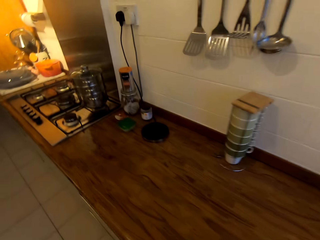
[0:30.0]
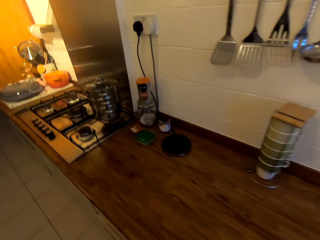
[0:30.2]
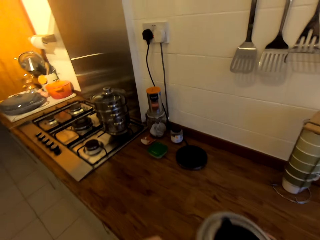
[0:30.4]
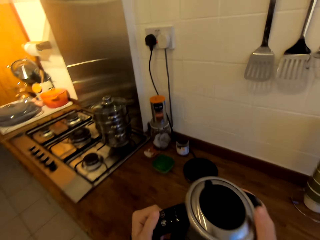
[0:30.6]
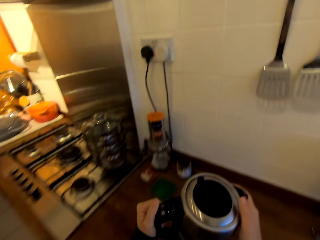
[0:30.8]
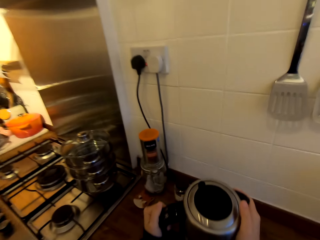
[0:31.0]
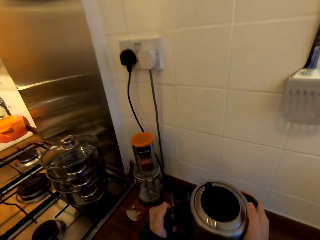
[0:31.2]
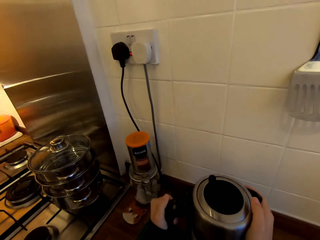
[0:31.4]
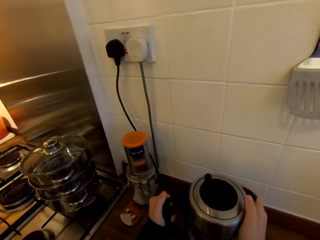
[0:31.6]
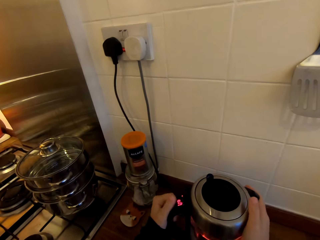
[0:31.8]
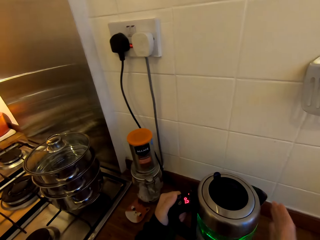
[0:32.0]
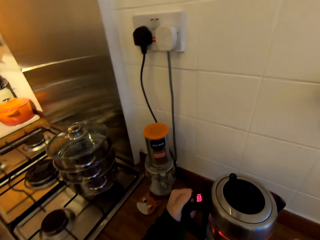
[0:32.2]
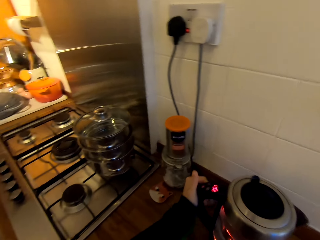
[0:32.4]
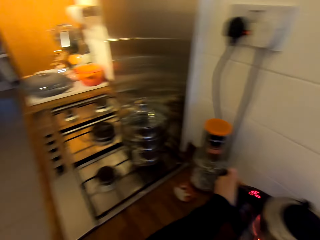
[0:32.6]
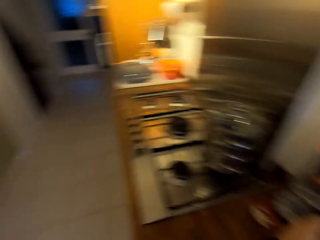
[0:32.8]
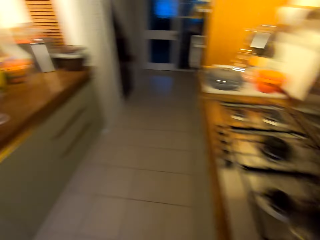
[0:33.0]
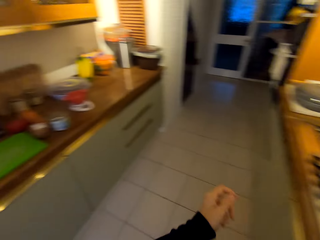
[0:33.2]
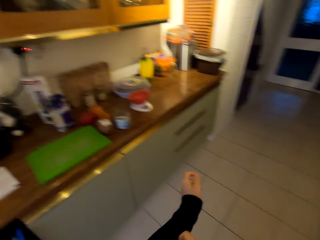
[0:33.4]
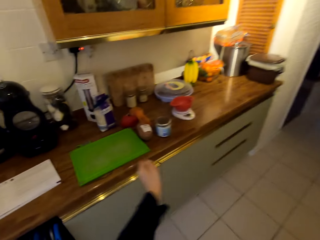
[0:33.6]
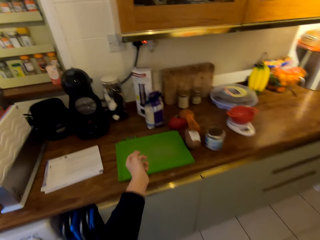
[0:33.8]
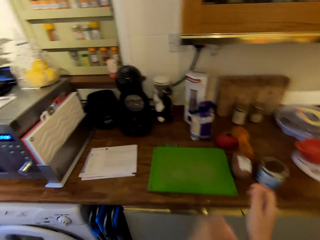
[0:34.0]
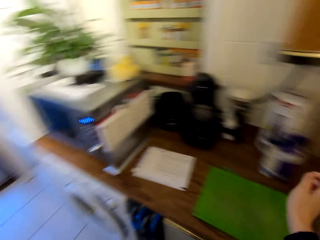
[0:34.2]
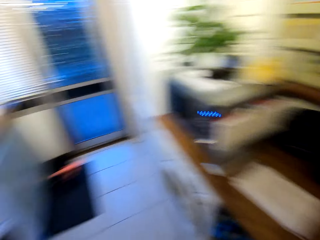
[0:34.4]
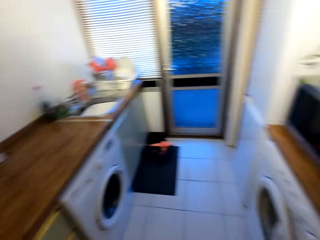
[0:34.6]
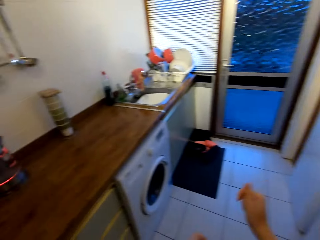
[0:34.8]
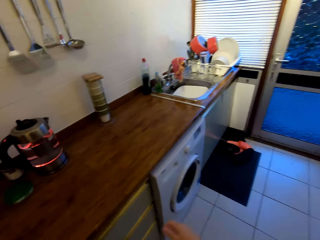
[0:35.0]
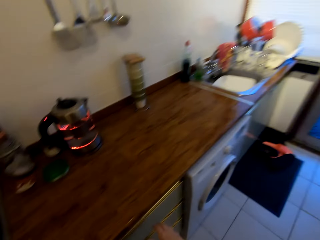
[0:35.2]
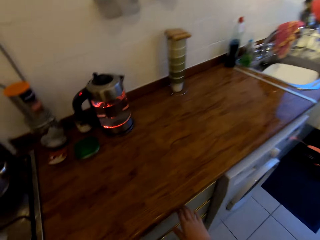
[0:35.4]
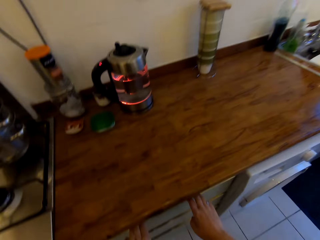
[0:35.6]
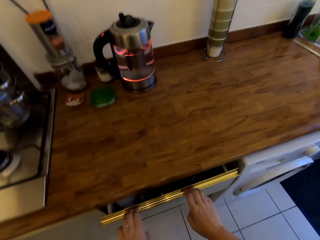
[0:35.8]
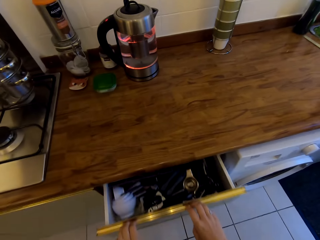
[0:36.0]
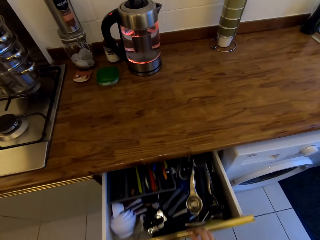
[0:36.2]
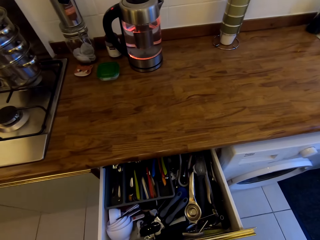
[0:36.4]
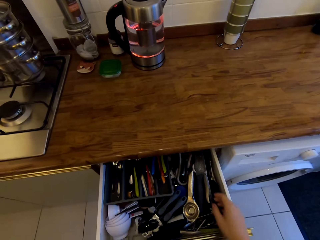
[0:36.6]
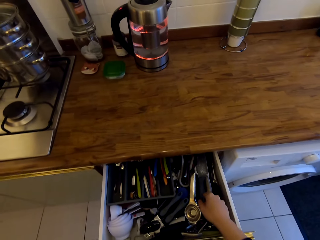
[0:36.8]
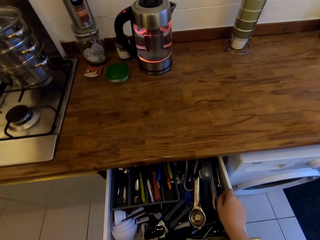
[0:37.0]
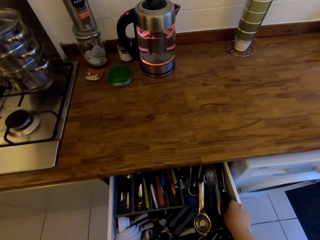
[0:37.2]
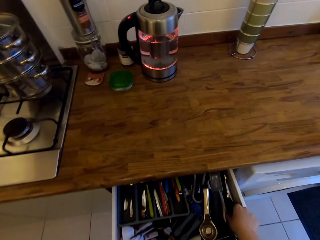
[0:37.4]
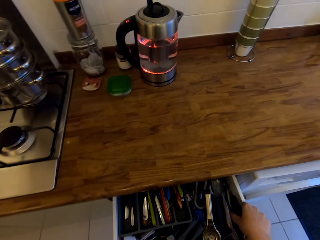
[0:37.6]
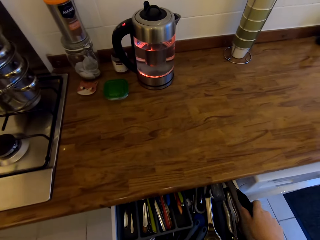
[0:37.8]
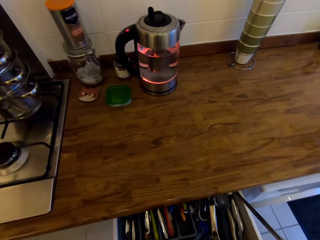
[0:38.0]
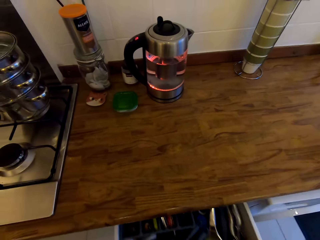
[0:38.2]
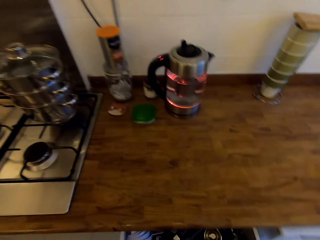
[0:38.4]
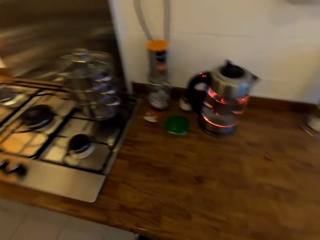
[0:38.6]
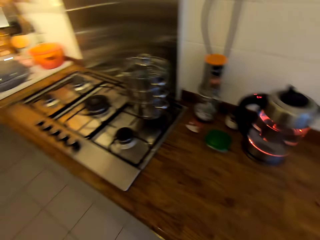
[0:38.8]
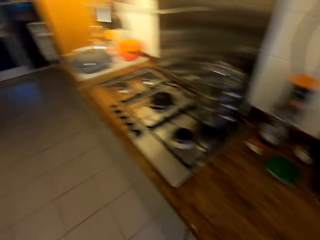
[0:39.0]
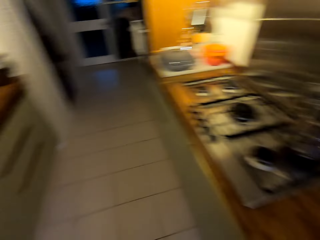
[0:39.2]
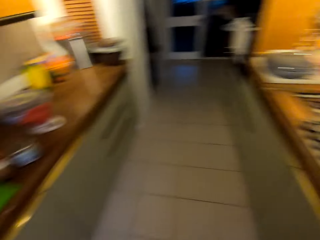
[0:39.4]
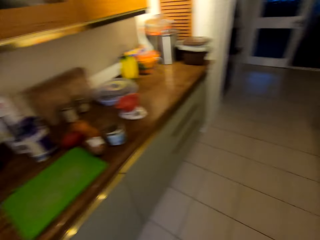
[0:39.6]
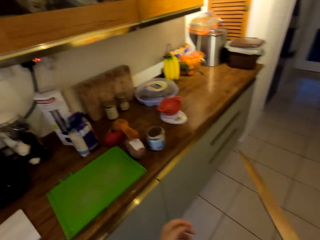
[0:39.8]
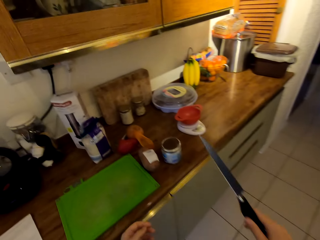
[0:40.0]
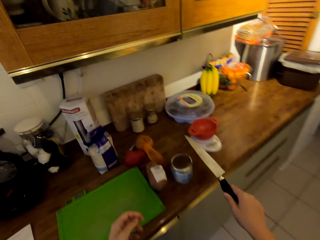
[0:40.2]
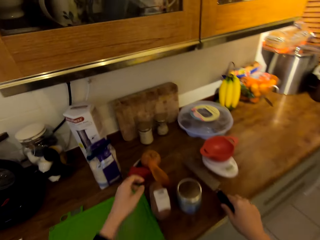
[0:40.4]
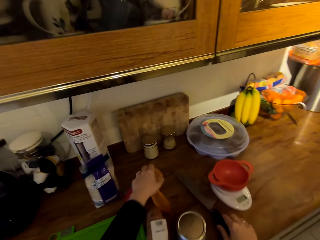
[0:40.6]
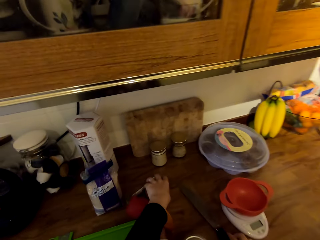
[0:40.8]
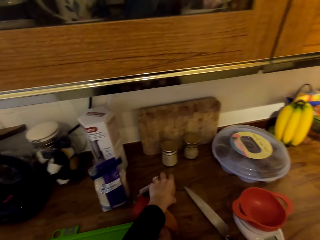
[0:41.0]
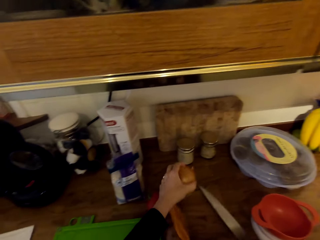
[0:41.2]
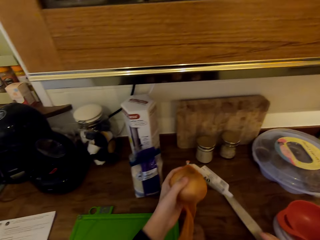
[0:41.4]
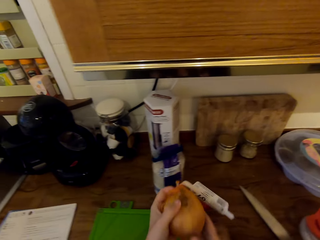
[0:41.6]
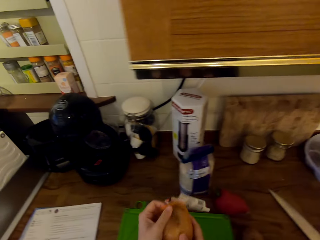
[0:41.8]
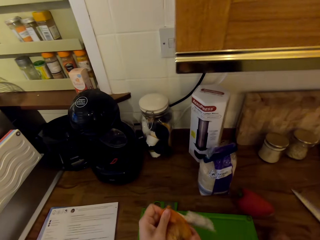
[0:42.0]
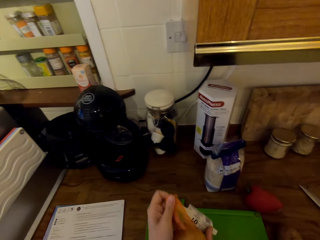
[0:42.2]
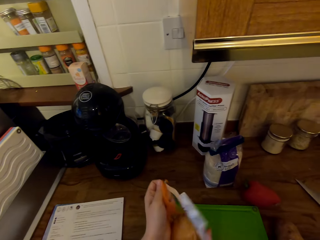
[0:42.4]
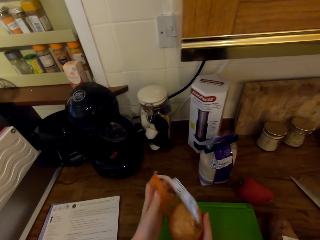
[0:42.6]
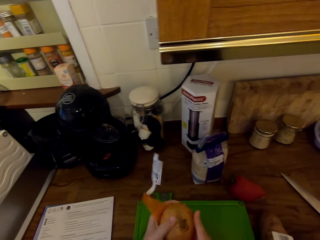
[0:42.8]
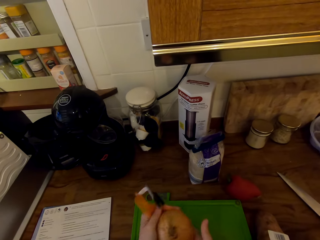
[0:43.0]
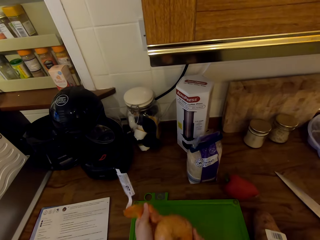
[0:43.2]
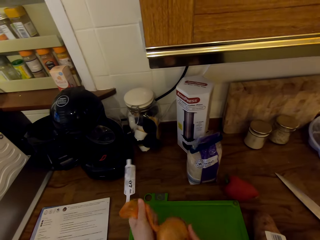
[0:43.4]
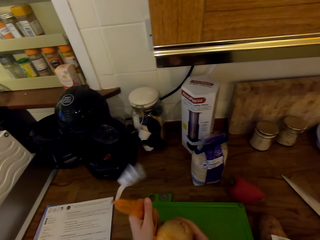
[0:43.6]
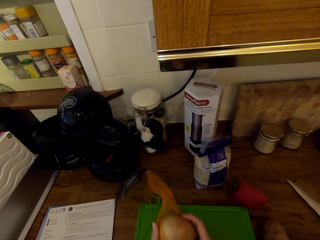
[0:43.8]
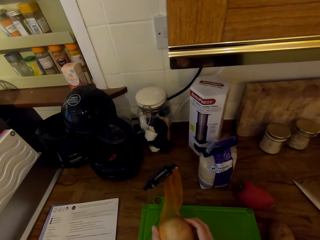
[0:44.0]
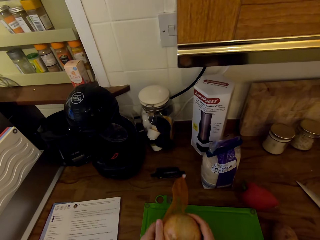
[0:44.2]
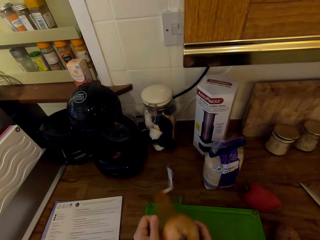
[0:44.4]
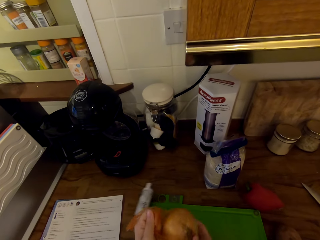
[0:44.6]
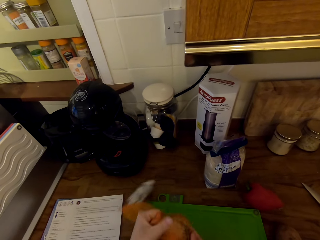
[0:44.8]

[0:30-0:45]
The camera wearer walks towards the cooker. They place the kettle on its cable, on the socket. They move towards the cooker. They turn around the kitchen. They pull on the sweater's sleeve. They move towards the drawer. They turn around the kitchen. They open the drawer. They remove the knife from the drawer. They close the drawer. They turn around the kitchen. They move towards the chopping board. They place the knife on the counter. They pick up the onion from the counter. They remove the onion from the sack. They place the onion on the counter.

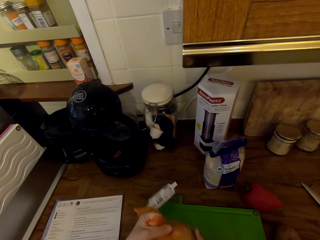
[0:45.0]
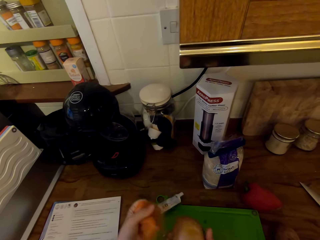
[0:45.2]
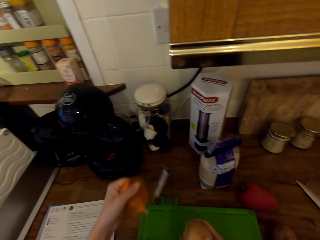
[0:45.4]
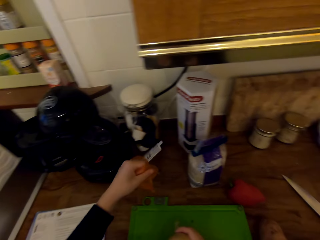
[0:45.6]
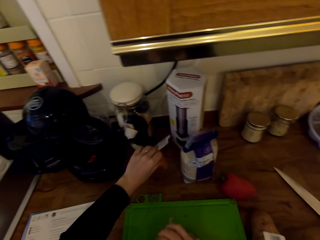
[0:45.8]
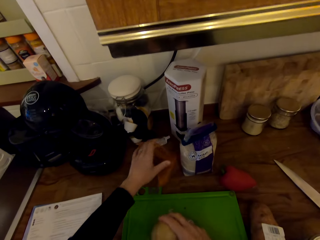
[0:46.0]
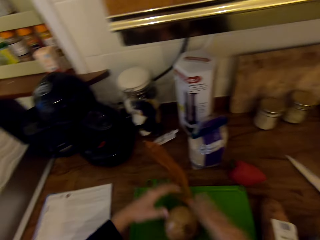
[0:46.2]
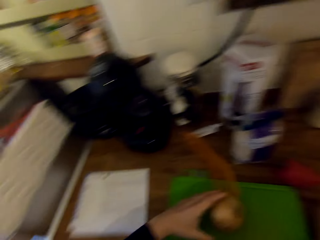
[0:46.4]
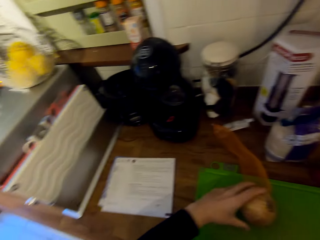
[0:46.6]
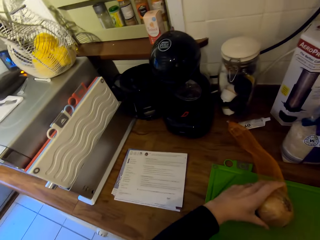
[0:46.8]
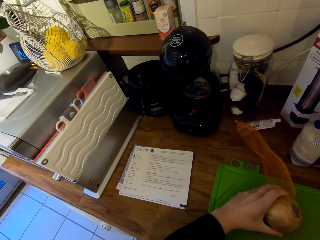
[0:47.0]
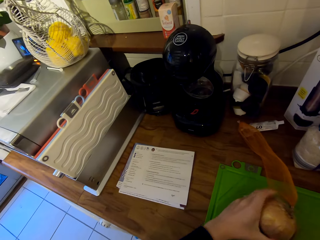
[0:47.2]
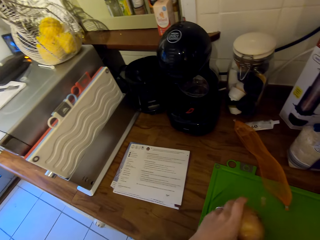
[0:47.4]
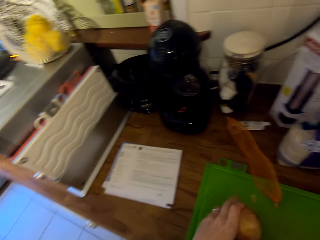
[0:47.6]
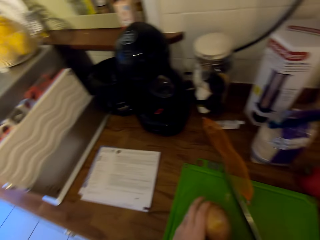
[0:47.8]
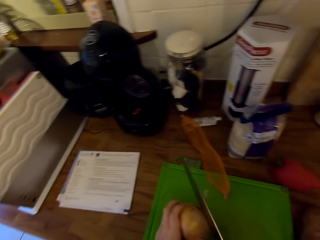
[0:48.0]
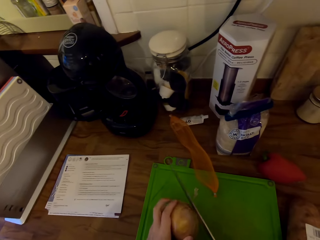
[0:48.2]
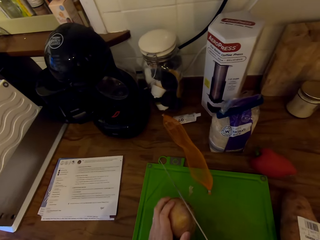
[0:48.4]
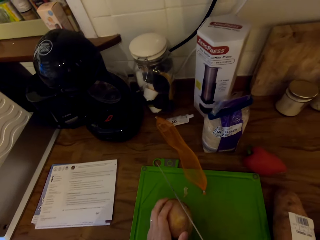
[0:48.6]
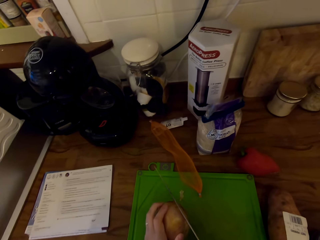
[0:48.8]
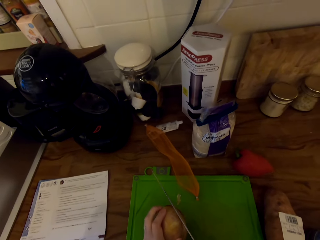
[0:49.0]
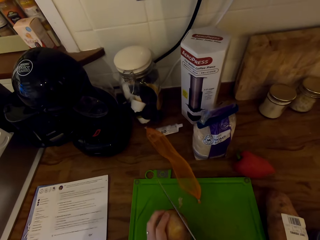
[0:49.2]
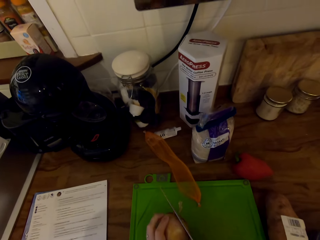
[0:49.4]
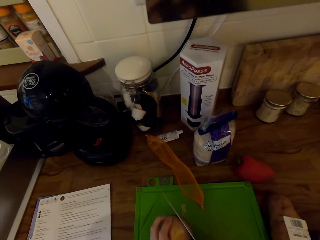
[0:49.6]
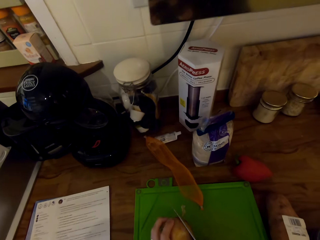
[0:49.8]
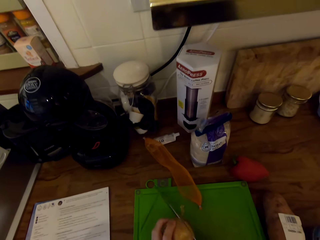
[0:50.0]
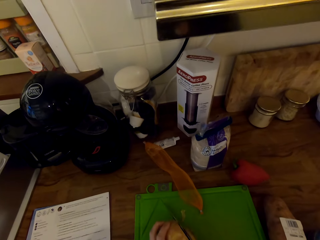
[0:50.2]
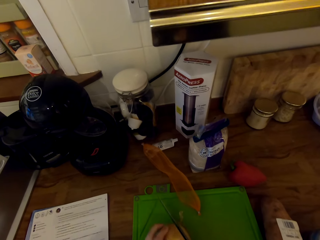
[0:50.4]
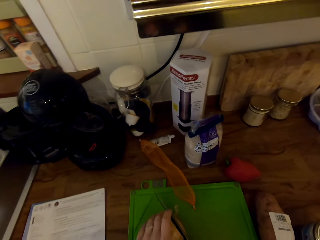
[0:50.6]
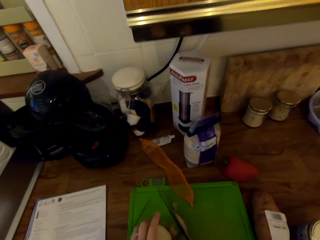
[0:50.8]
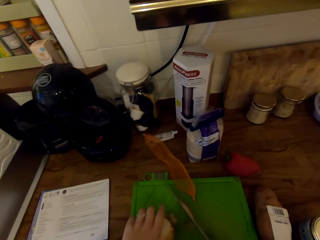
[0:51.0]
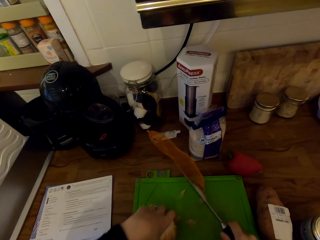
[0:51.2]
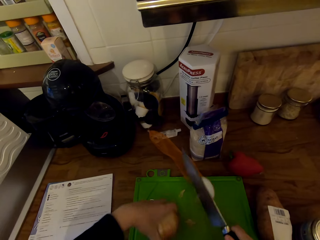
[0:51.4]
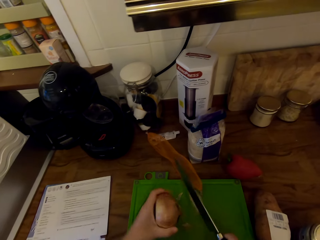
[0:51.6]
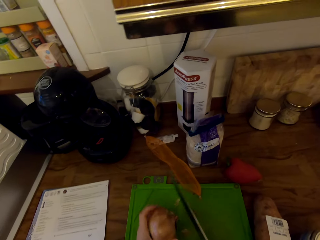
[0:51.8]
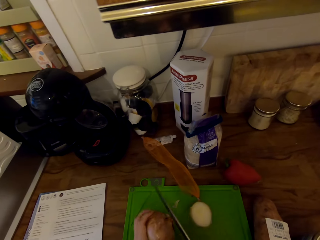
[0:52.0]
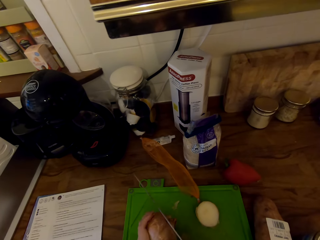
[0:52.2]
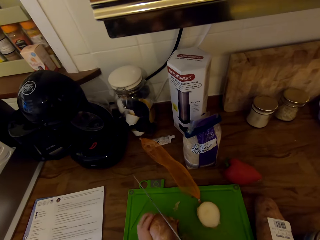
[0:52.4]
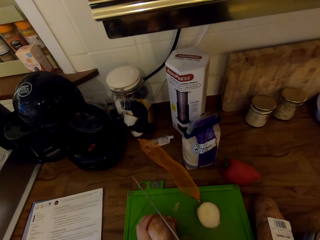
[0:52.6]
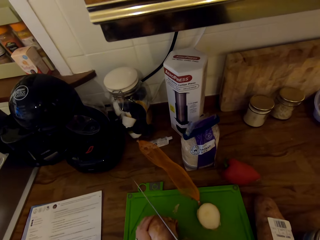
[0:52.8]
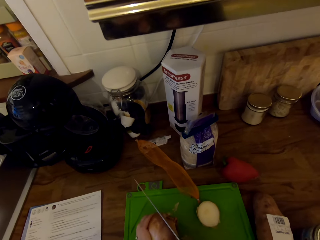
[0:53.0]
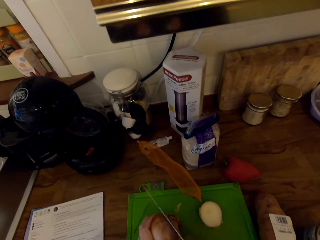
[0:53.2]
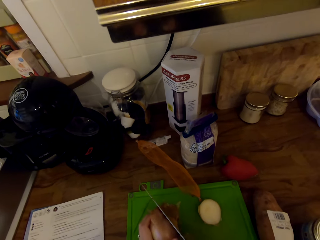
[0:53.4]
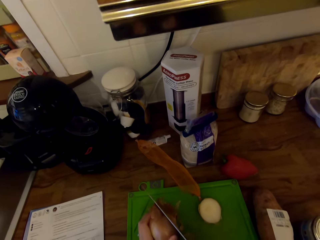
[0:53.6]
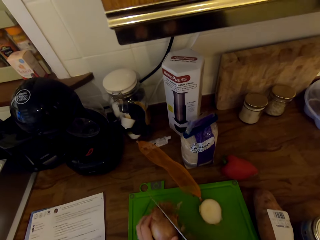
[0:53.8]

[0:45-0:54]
The camera wearer places the sack on the counter. They pick up the knife from the counter. They chop a peel on the onion with the knife.
